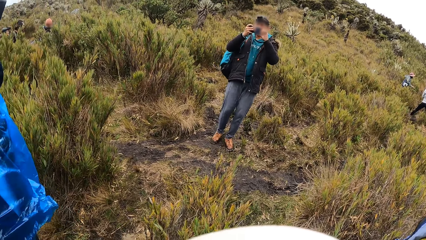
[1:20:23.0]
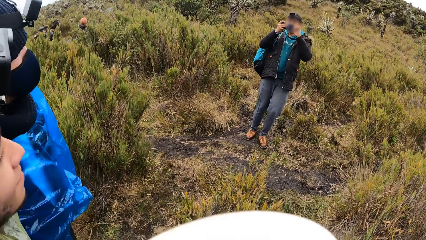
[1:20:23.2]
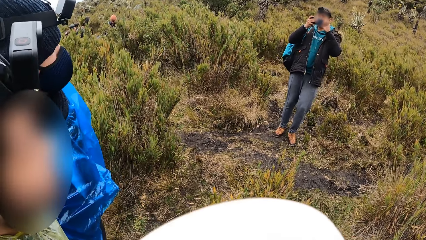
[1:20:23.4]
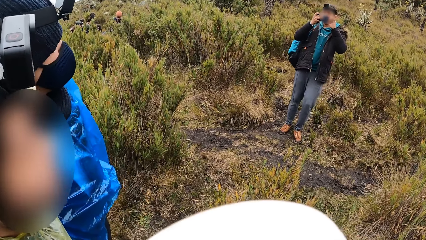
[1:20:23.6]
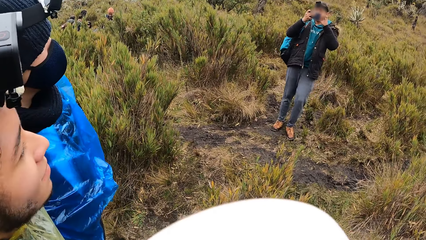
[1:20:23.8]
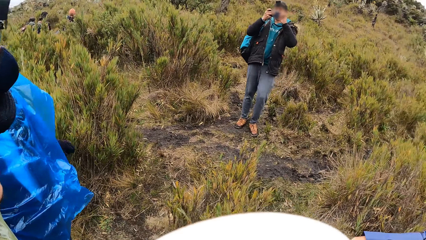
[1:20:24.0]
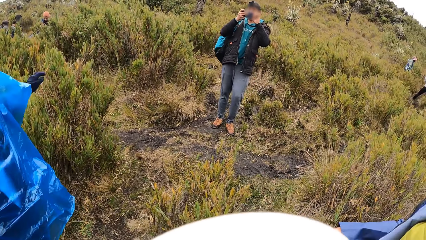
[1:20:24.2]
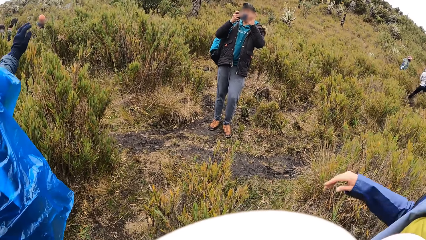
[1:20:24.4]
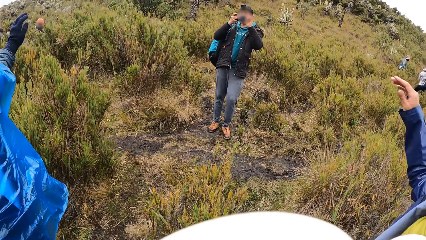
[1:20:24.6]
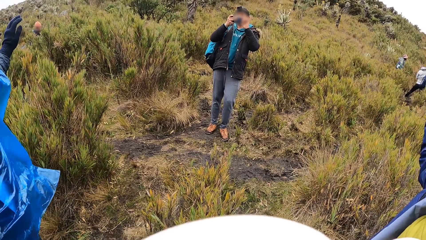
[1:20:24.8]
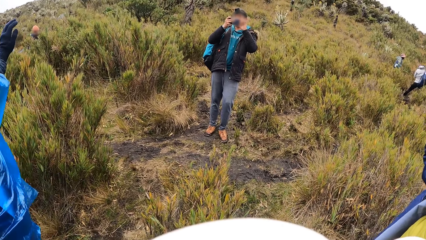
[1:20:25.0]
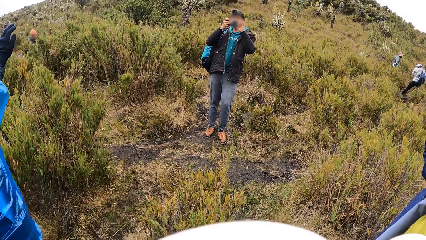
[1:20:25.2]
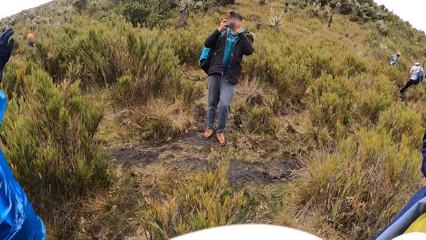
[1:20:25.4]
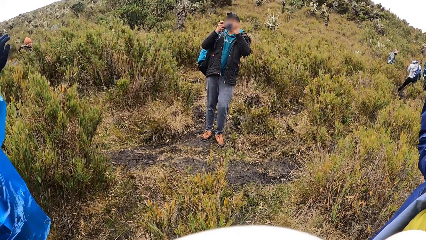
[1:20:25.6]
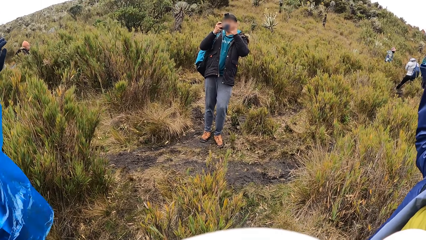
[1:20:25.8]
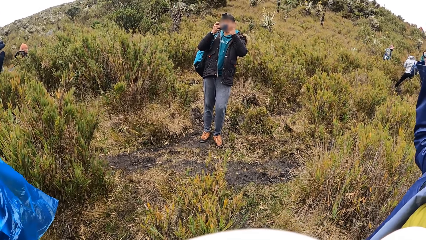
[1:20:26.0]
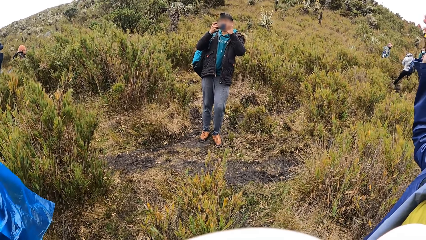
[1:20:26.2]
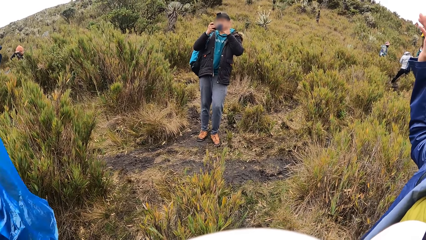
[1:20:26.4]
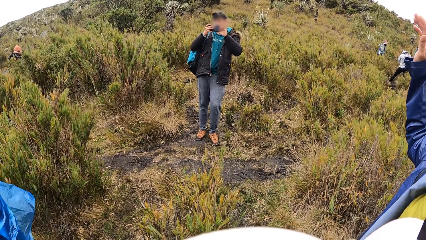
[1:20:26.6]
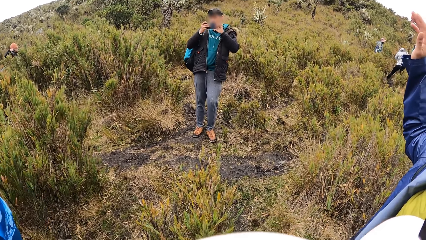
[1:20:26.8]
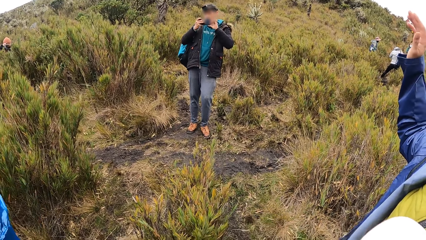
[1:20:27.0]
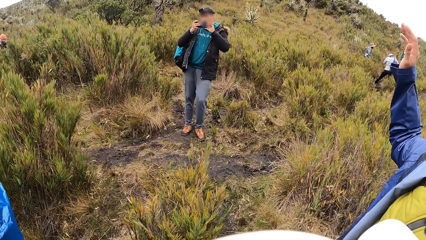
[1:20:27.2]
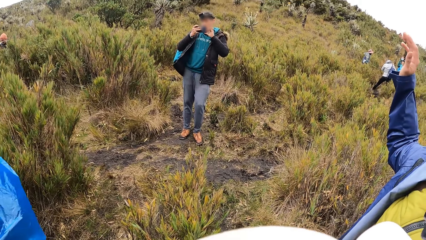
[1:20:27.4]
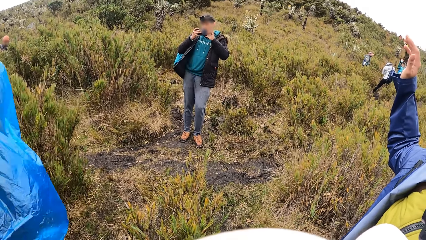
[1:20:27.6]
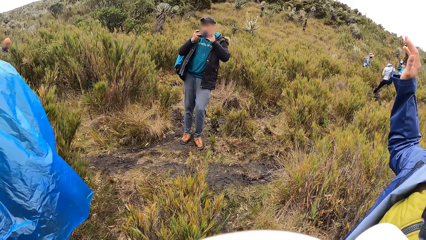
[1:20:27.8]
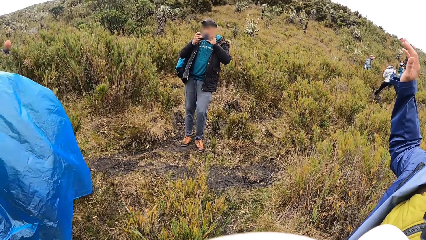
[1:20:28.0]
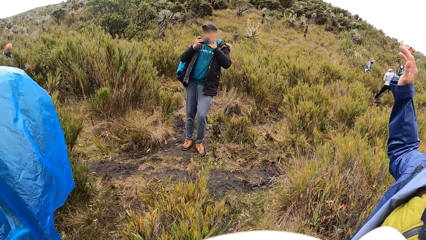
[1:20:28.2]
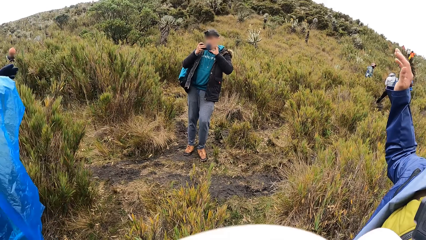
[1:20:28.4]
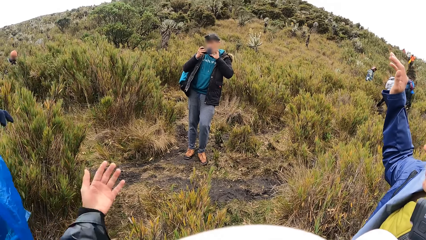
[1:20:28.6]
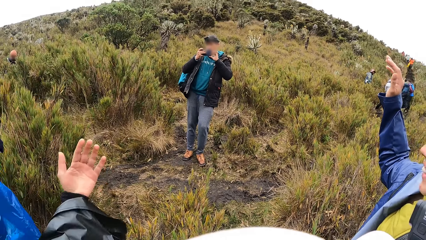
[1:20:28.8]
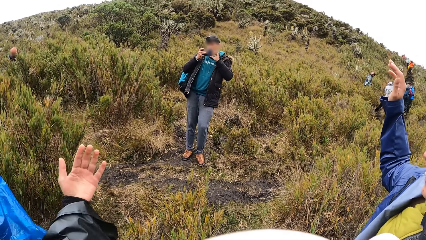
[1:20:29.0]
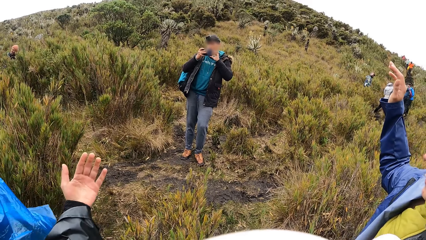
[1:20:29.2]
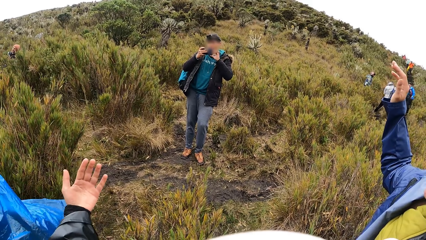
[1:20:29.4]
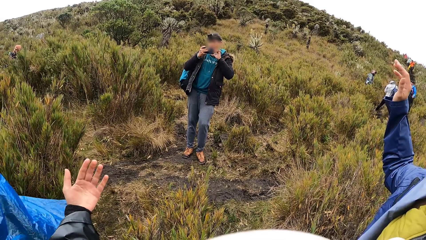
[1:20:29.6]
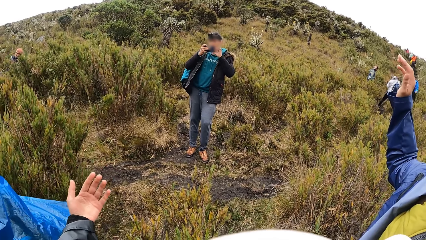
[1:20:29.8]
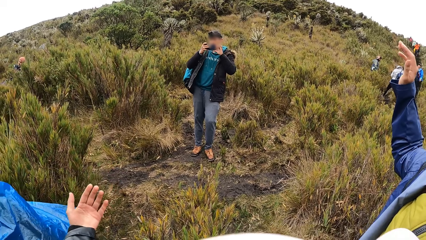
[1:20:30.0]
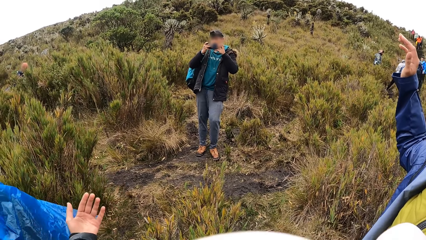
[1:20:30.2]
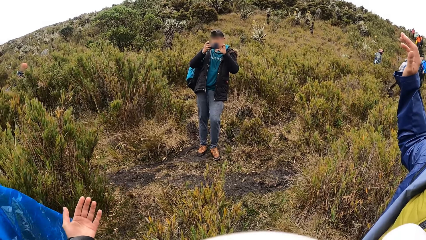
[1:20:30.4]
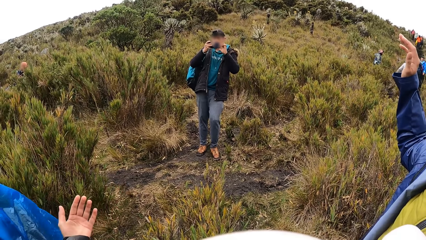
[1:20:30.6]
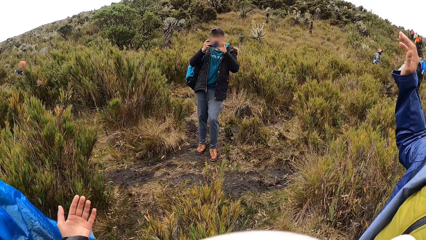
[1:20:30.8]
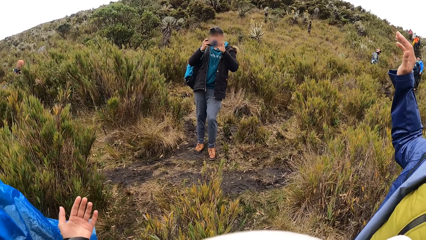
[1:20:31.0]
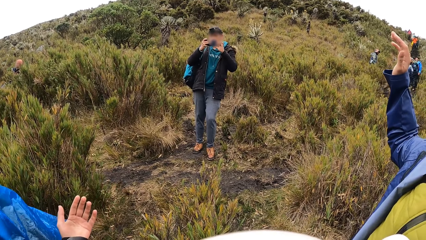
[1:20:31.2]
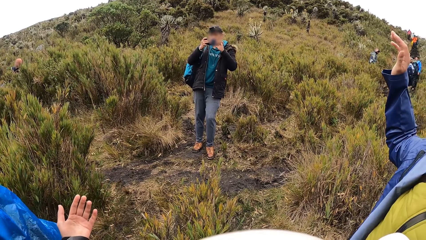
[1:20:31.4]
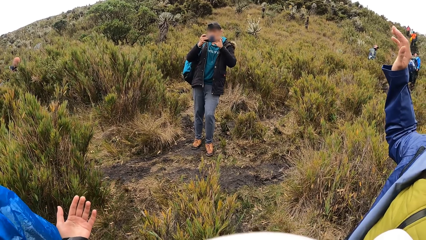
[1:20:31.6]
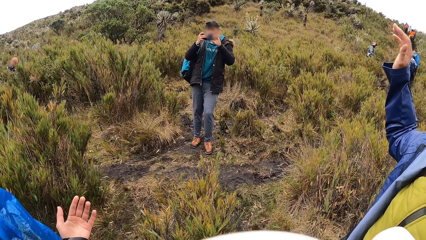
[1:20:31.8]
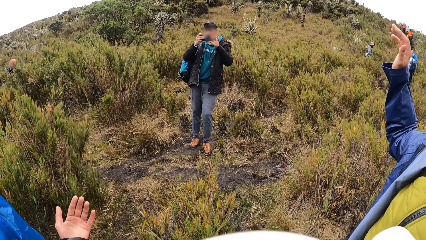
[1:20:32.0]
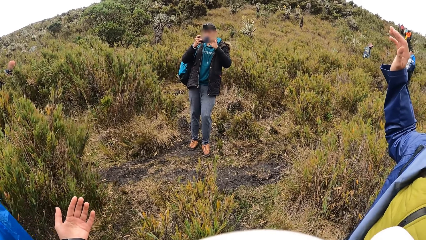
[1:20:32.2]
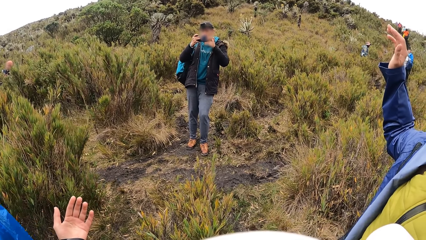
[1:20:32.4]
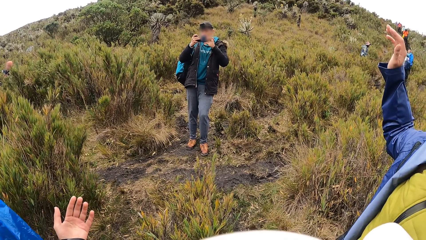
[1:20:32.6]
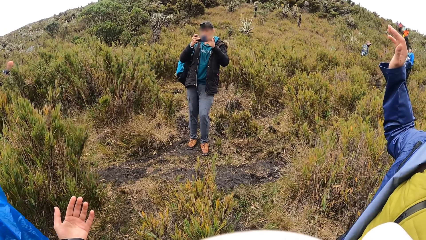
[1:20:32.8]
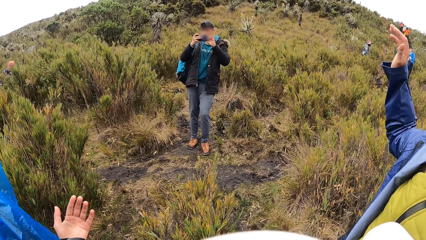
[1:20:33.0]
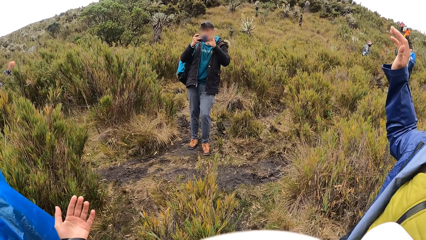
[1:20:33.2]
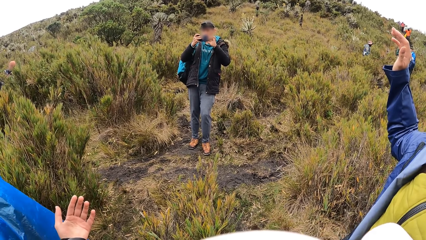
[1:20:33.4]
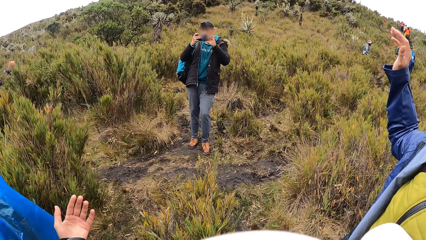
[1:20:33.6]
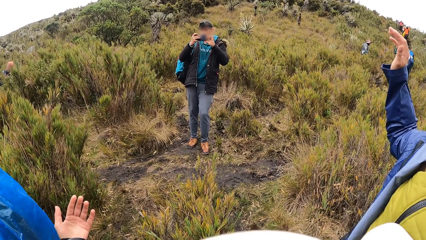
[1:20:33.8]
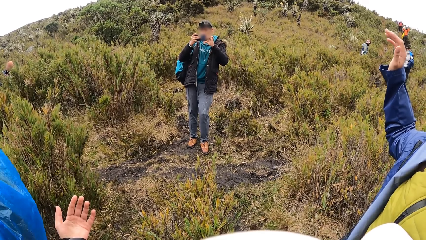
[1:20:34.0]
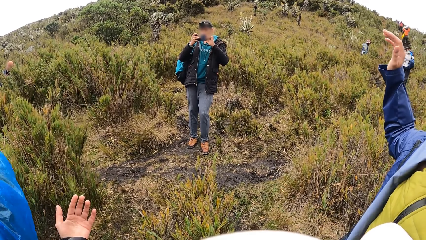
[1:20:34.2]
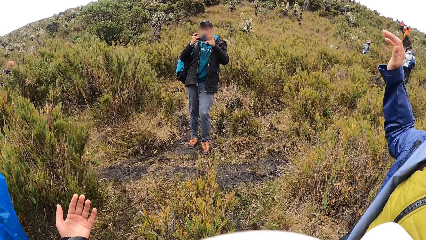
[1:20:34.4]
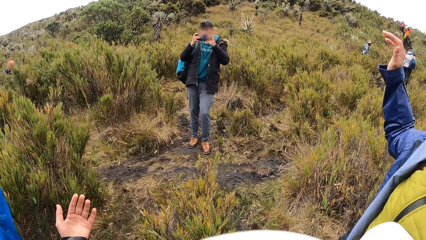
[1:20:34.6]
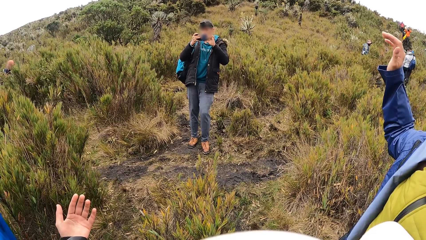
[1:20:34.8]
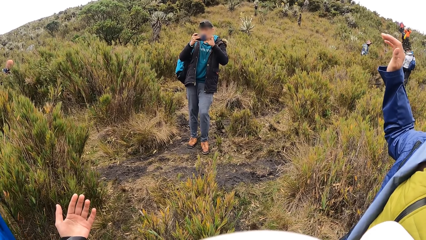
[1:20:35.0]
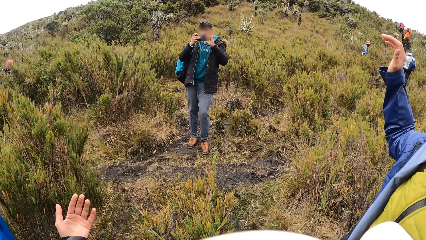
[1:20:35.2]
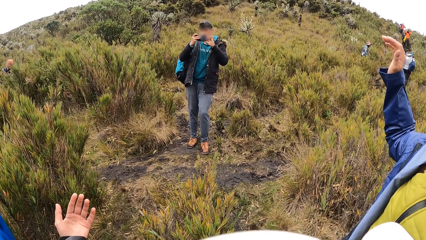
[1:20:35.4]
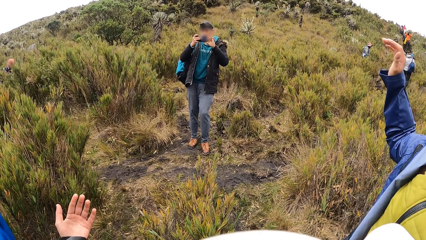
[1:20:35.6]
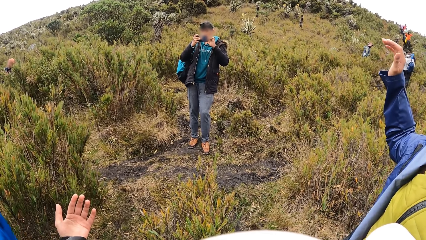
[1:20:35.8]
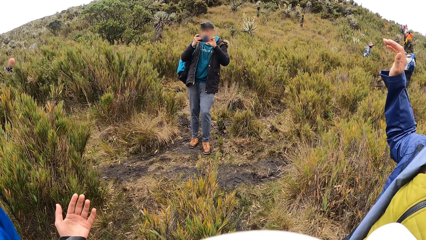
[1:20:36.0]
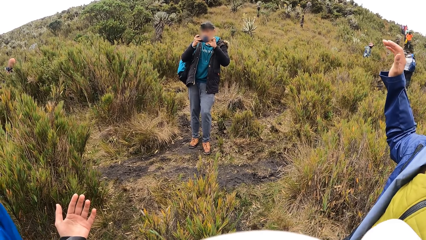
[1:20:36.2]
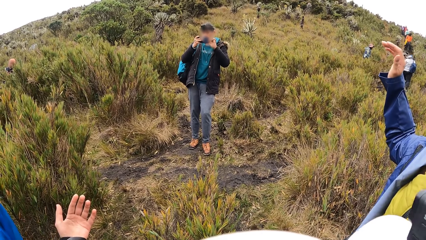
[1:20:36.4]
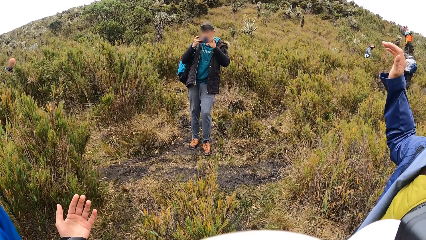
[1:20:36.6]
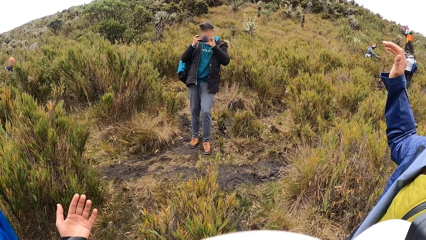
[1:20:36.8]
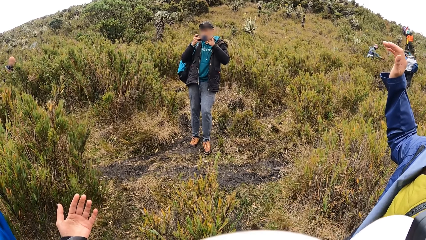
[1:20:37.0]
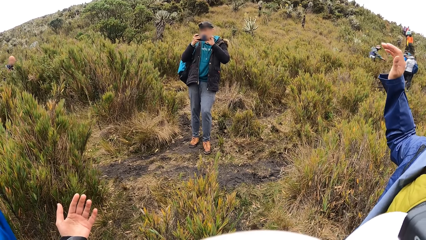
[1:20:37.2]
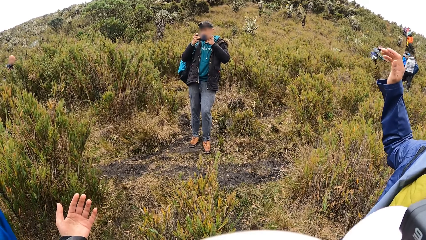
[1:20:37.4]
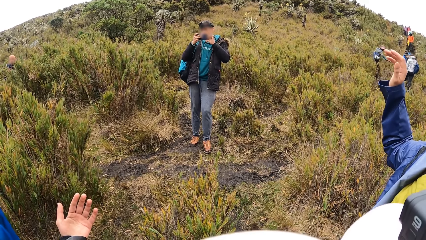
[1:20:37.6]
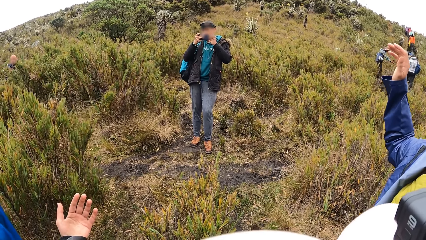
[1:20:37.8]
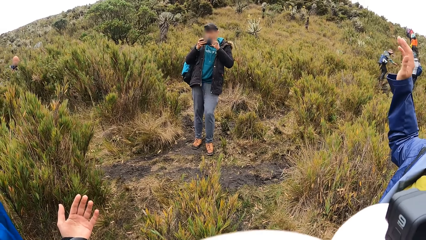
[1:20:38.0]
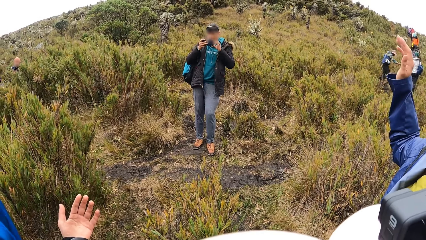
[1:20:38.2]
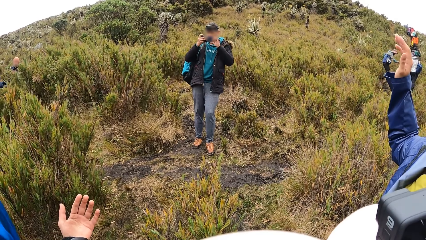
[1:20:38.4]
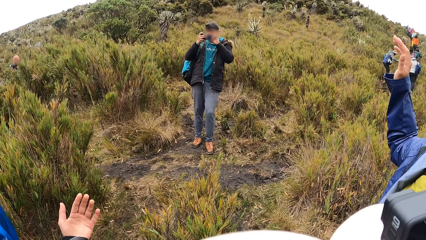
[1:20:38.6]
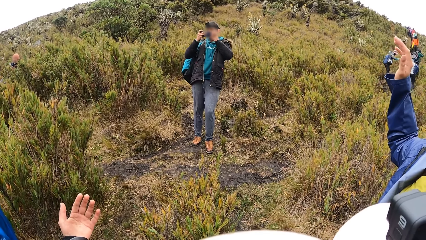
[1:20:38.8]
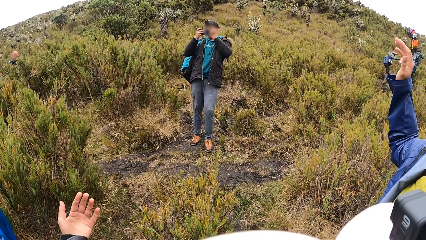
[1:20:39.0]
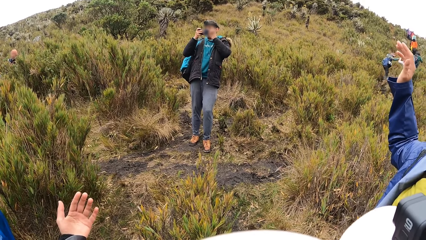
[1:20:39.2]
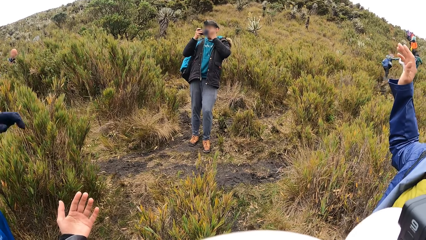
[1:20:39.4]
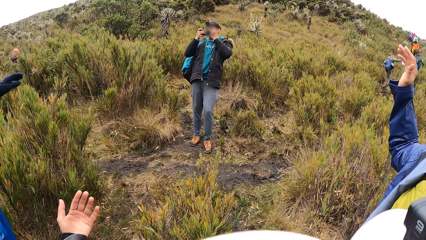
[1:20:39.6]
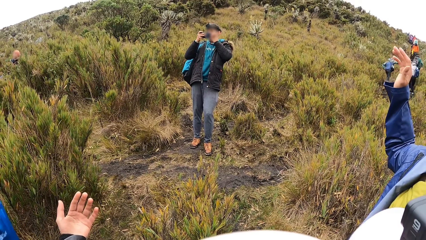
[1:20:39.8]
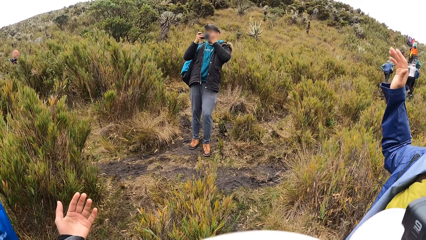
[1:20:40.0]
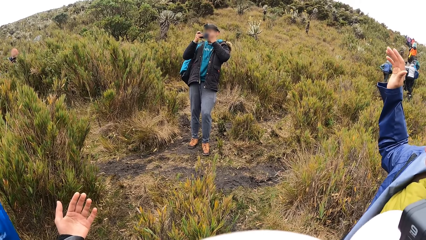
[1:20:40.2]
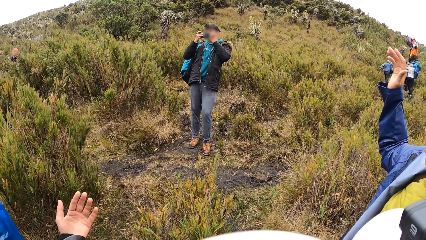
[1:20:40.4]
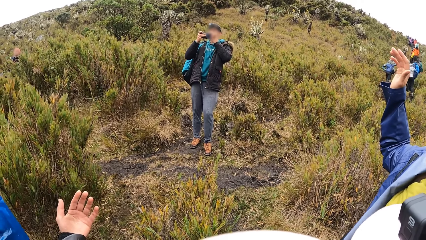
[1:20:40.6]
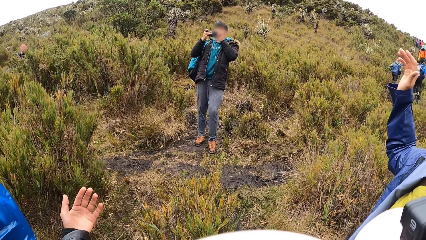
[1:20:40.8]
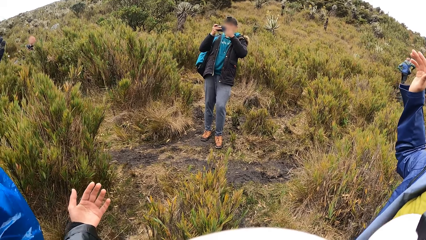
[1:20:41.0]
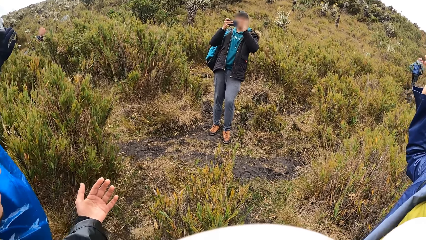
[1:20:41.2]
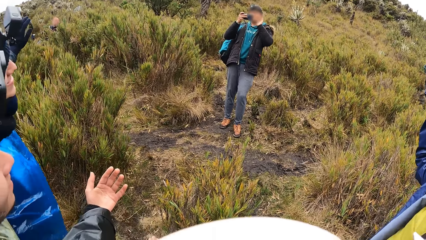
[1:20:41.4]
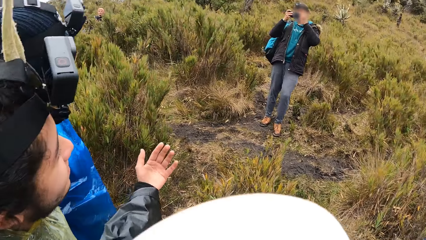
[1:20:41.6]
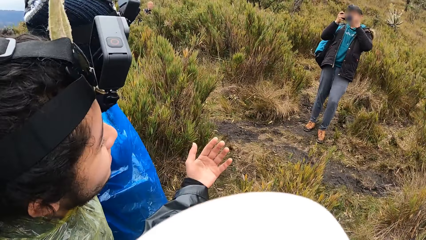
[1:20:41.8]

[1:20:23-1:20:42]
A man takes a photo. Another man lifts up the hand. The camera wearer lifts a hand.
